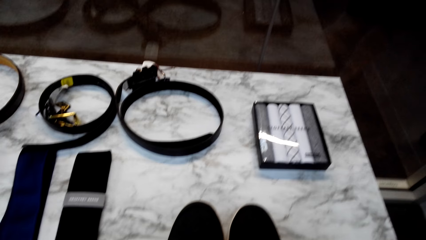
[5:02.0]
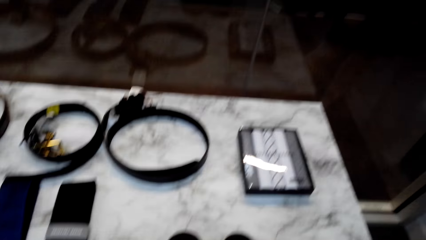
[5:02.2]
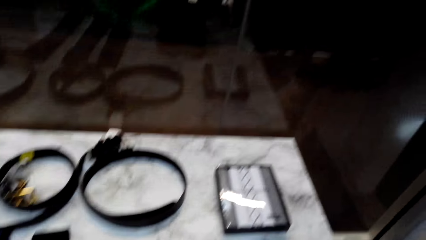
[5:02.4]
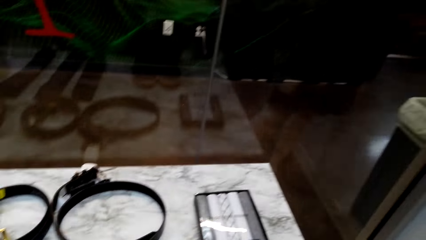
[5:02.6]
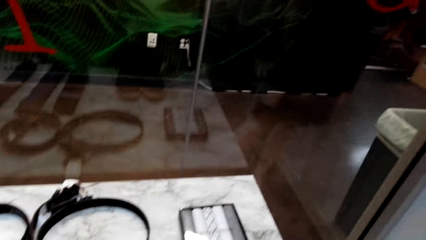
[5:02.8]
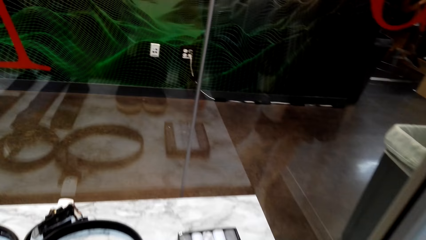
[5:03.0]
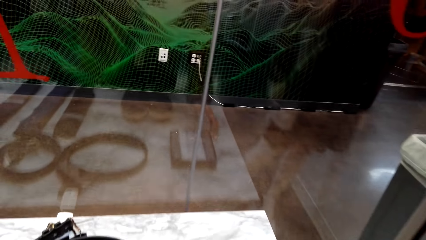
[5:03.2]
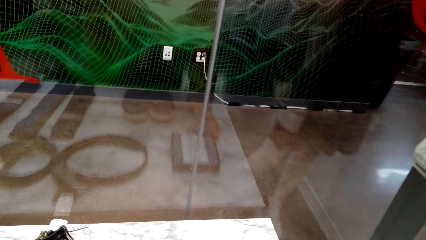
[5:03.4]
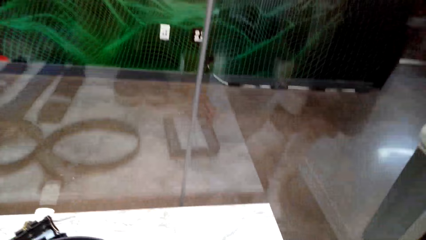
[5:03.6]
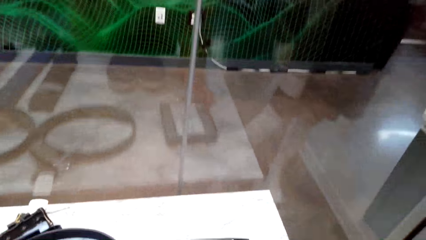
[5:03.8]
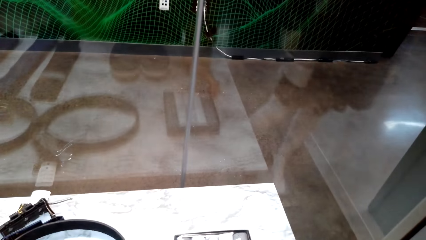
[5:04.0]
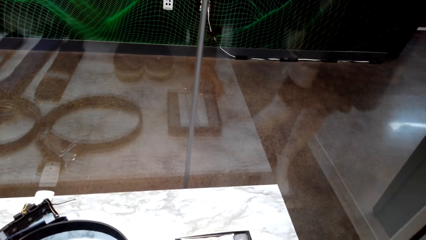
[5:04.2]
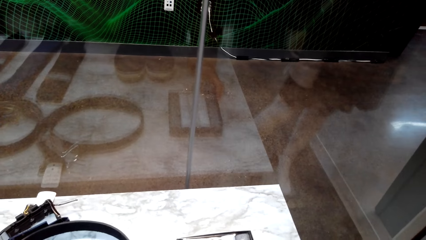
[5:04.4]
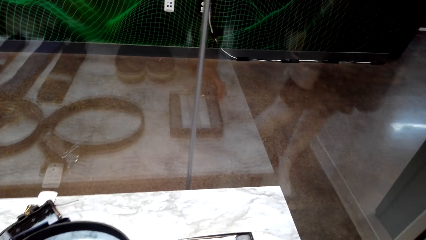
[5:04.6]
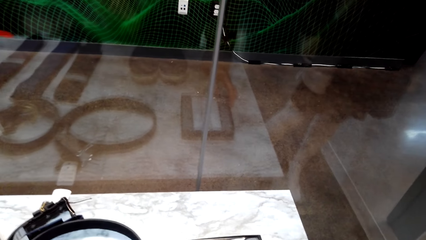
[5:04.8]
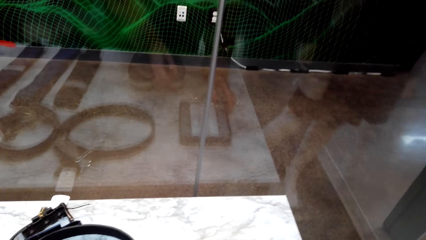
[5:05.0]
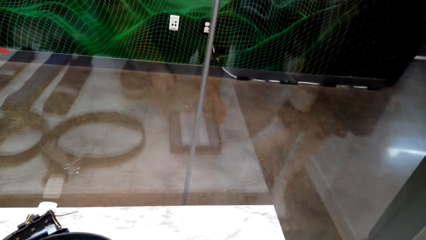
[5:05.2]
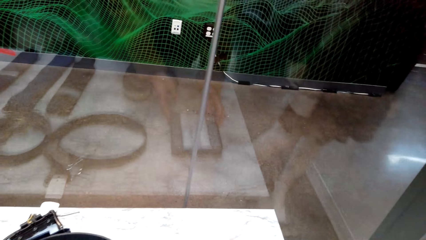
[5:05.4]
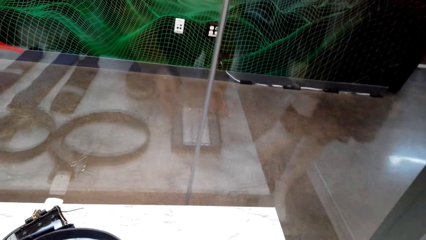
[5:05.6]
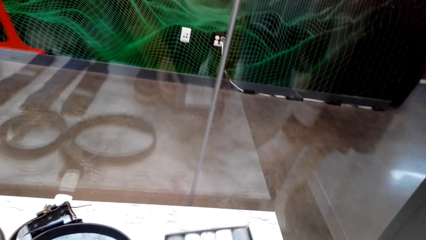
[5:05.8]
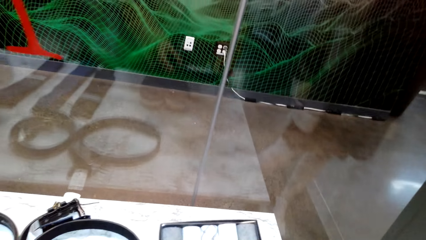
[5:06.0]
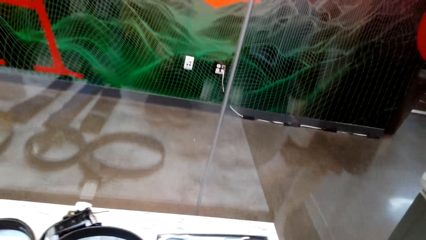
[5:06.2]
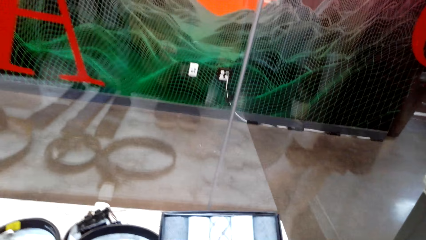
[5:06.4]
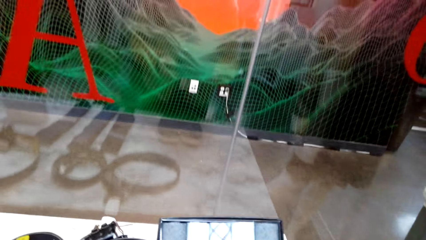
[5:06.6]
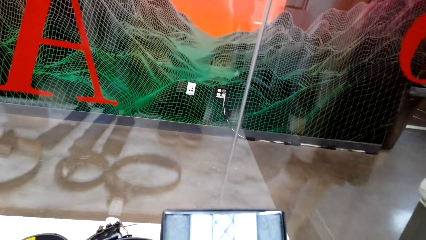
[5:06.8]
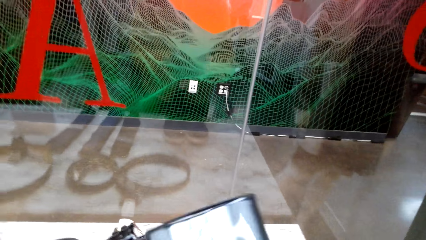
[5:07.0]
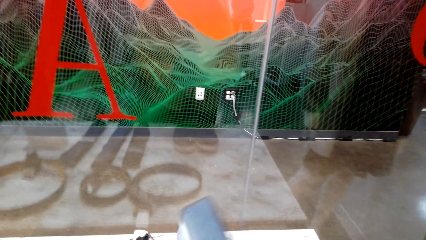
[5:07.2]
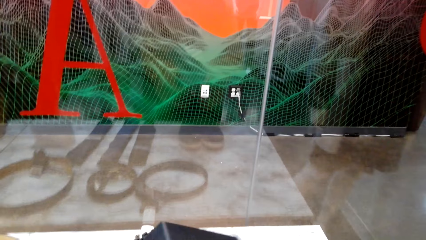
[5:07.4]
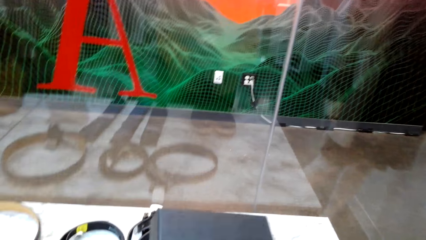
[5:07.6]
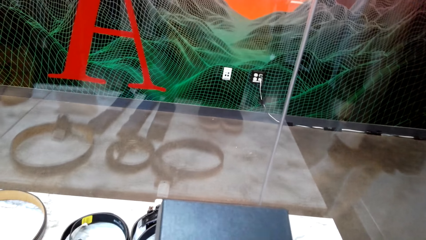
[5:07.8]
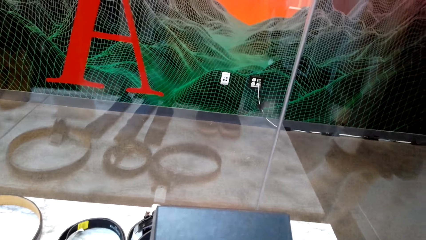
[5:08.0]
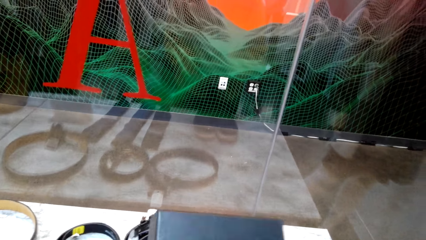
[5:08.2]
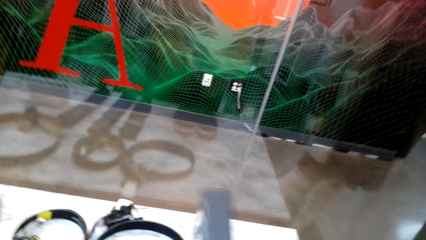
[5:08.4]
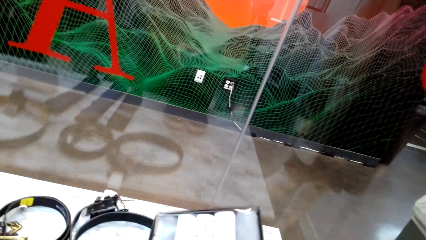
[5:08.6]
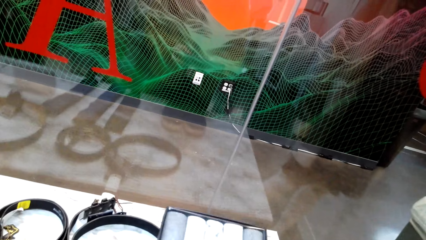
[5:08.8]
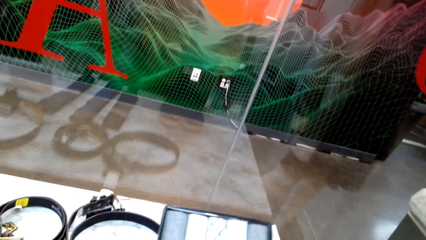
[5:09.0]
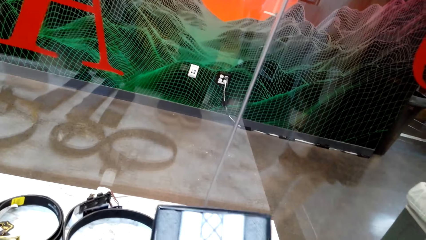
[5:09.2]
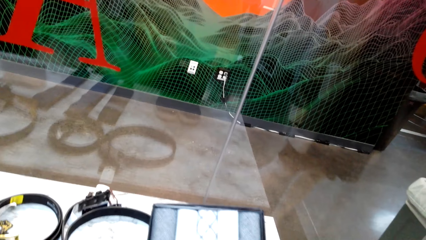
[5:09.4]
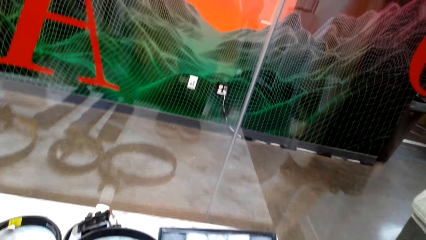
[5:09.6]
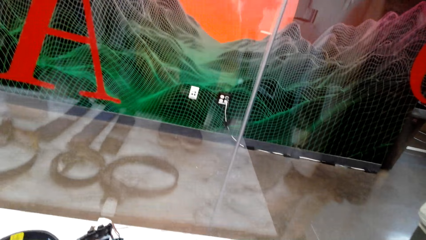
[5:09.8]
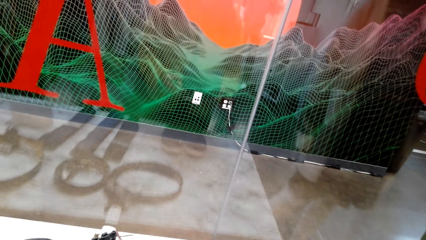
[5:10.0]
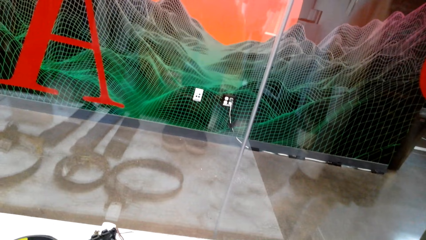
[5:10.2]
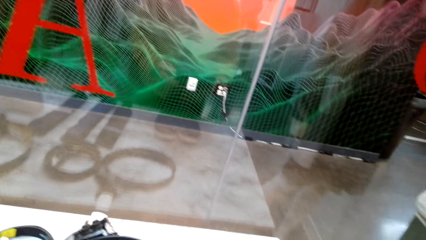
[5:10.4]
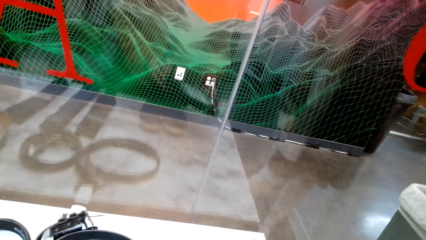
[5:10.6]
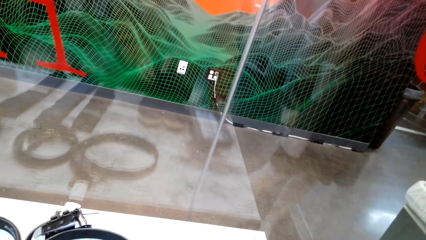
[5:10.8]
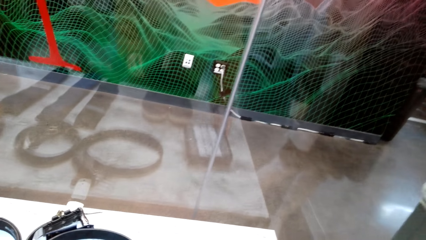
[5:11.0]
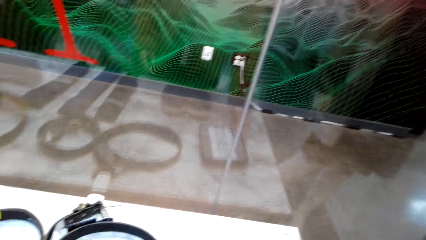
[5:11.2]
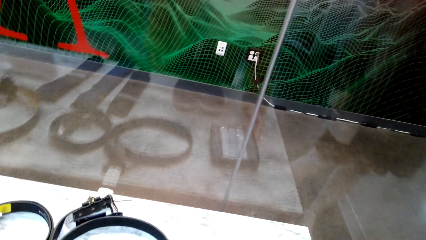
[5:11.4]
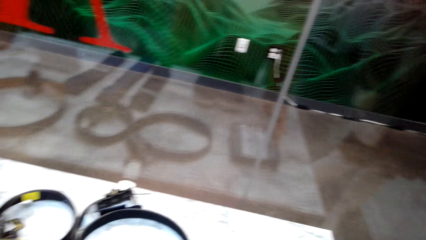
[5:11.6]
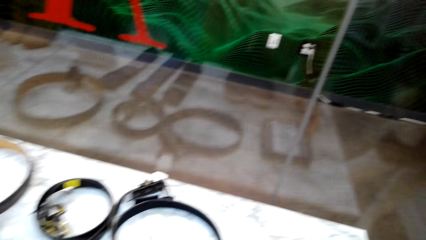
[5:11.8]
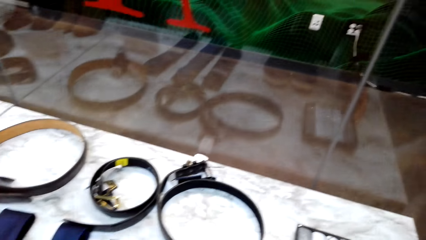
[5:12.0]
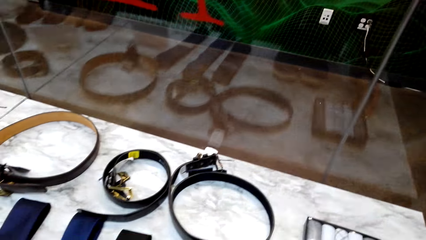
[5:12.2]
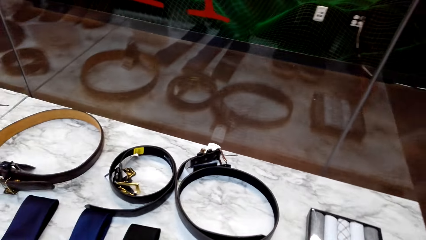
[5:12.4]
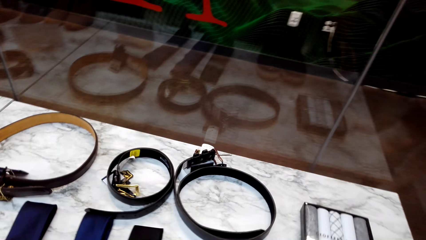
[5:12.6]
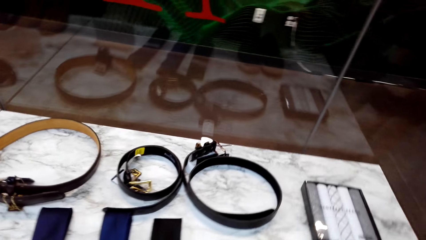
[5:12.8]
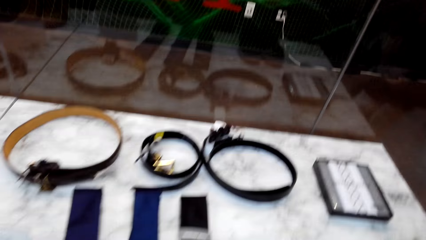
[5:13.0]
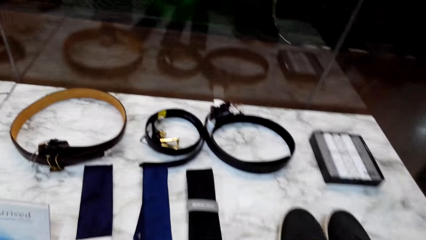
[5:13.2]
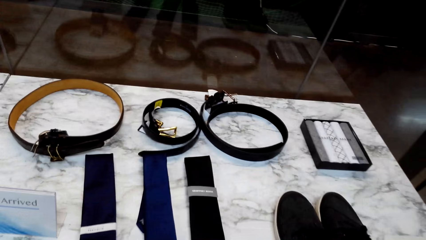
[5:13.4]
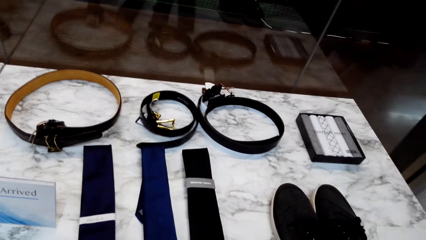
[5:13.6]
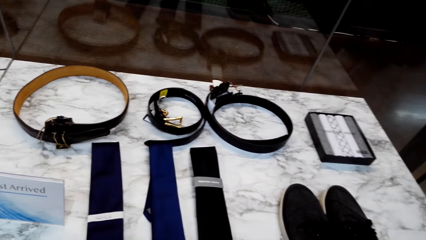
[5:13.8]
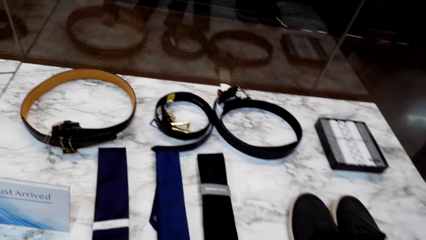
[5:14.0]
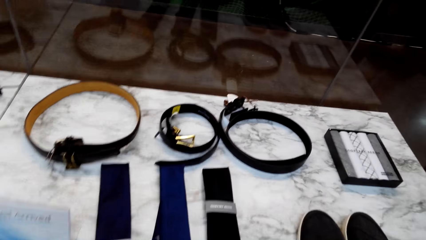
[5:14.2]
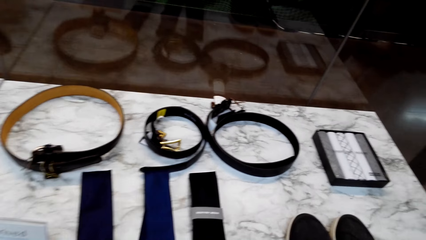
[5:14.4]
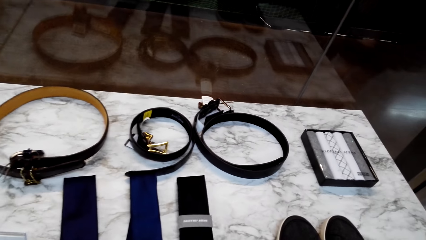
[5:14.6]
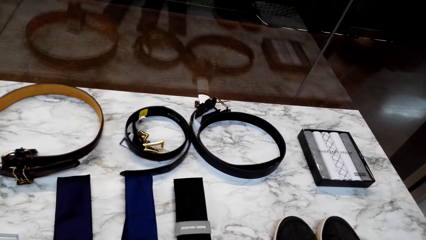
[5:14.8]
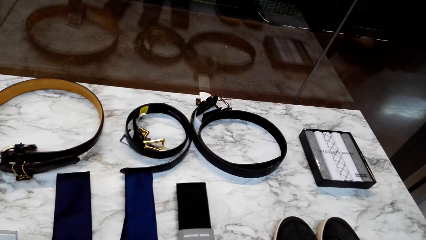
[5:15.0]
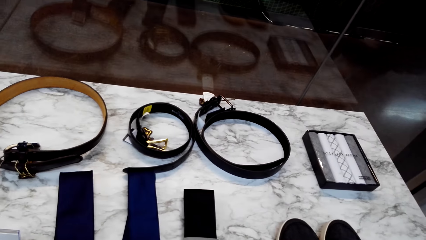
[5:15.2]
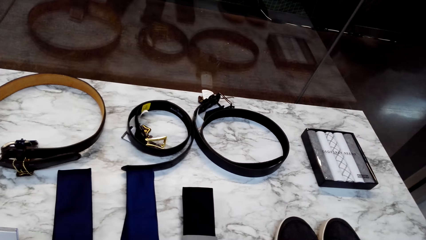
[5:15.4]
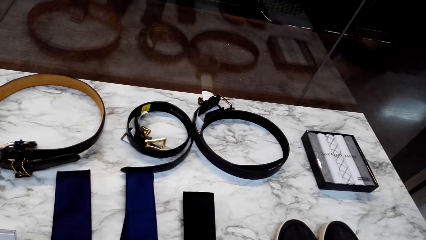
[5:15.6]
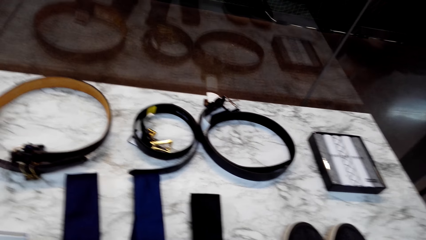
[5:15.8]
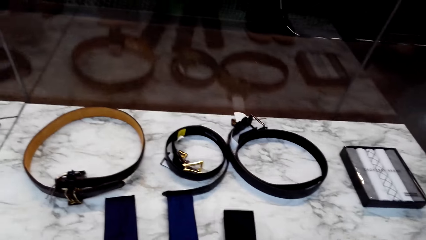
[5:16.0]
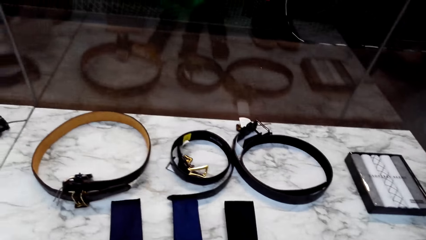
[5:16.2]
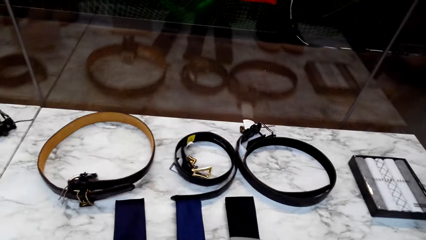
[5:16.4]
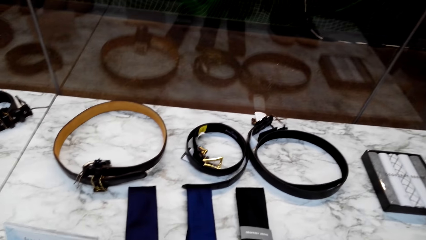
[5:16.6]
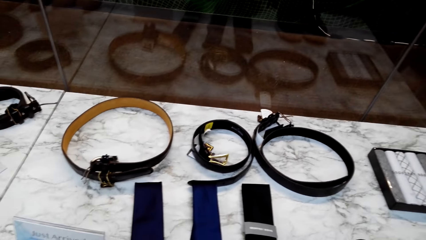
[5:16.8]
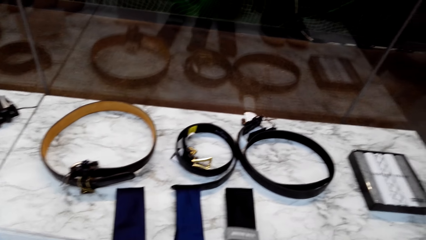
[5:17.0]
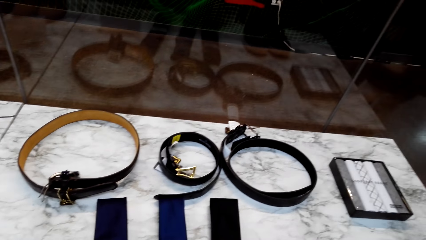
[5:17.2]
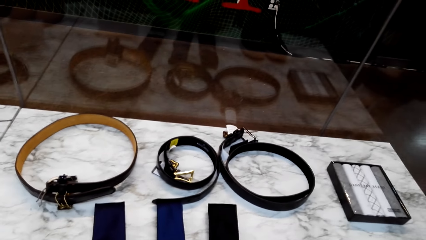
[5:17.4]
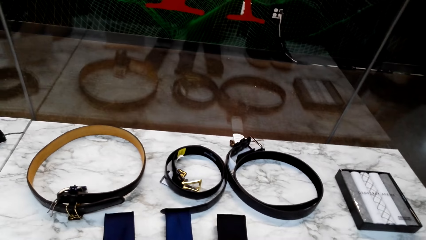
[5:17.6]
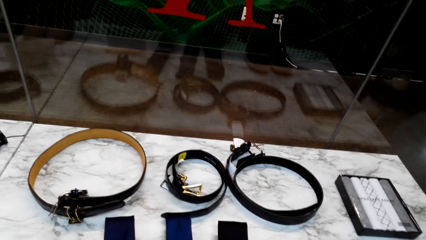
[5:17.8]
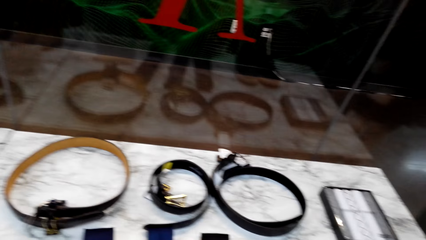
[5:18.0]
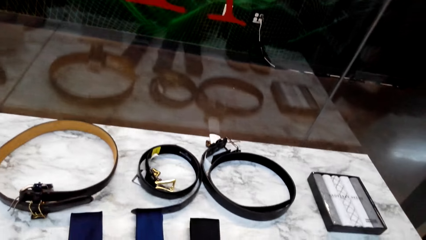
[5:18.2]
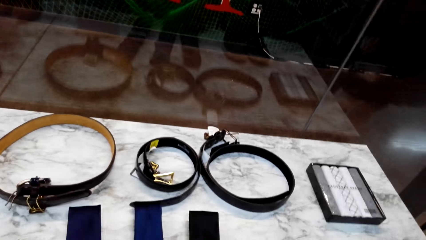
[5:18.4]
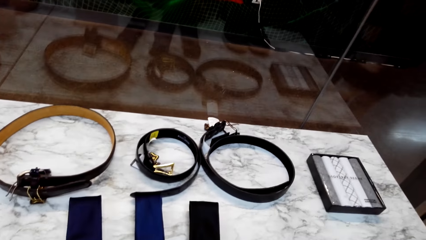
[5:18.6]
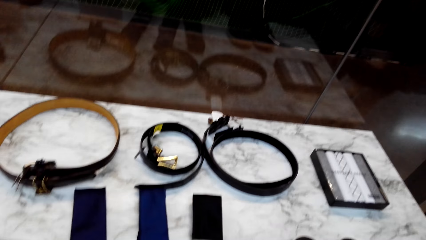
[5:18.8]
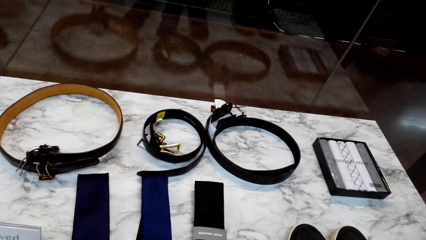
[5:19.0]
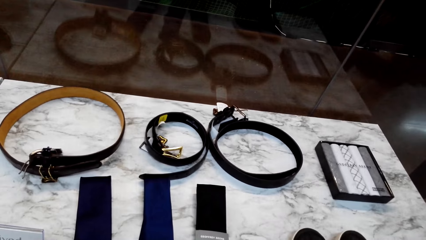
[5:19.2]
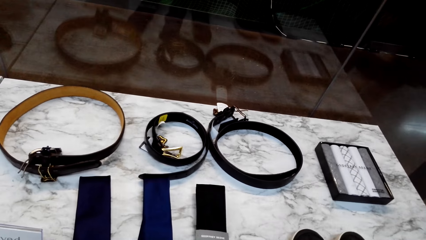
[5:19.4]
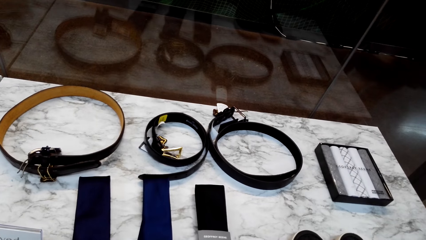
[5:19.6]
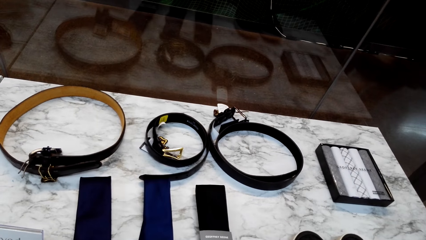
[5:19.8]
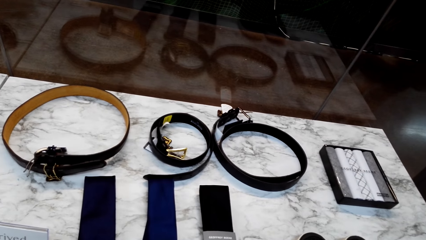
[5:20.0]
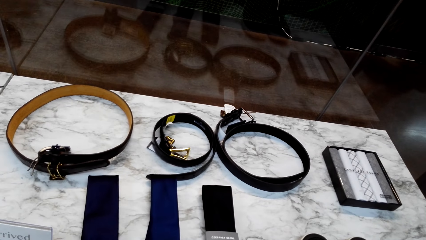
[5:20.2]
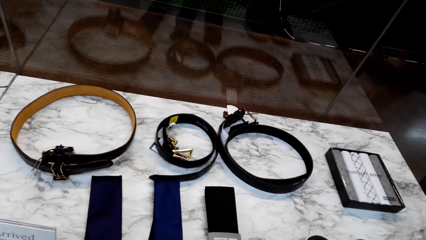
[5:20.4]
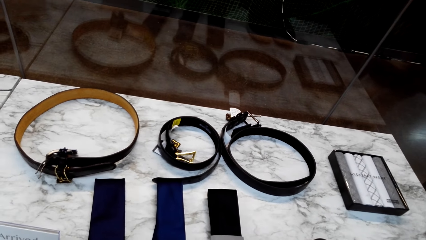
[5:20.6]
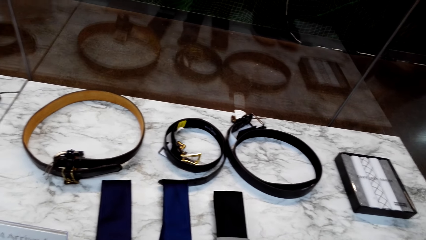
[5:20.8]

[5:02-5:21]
The camera wearer picks up the box. She inspects the box. She stares at the table. She pulls the tie towards her. She talks to a man.
